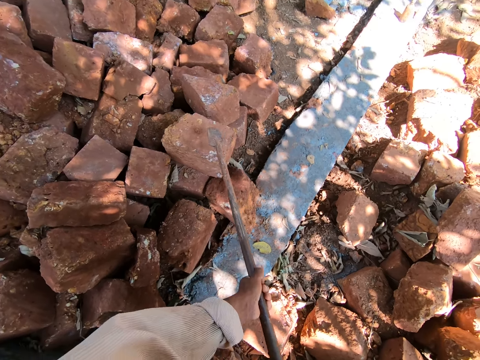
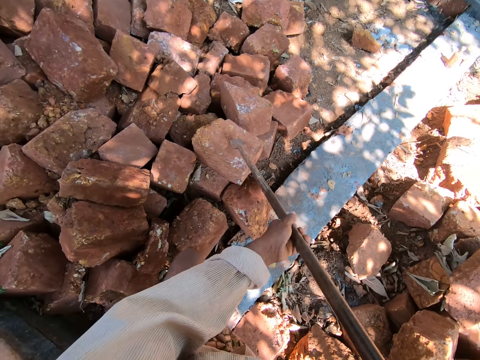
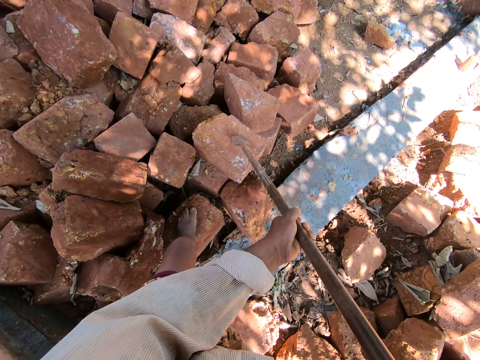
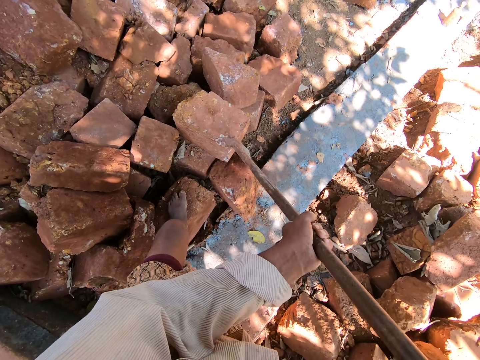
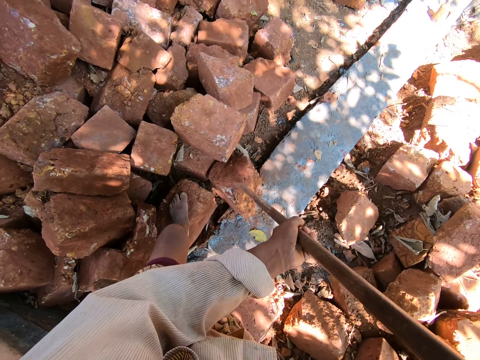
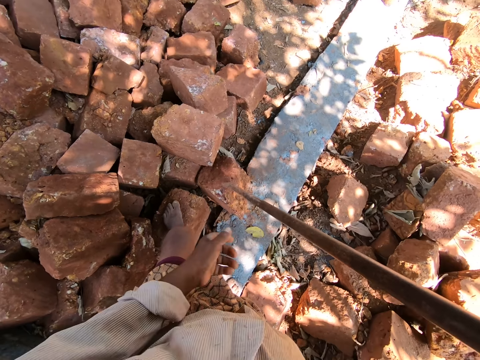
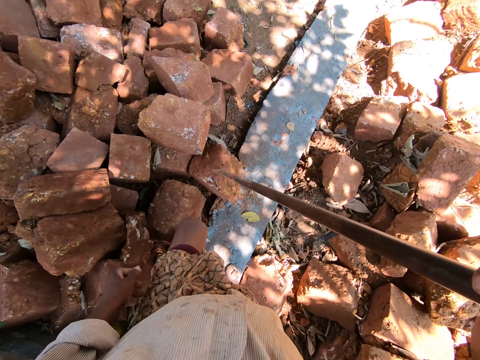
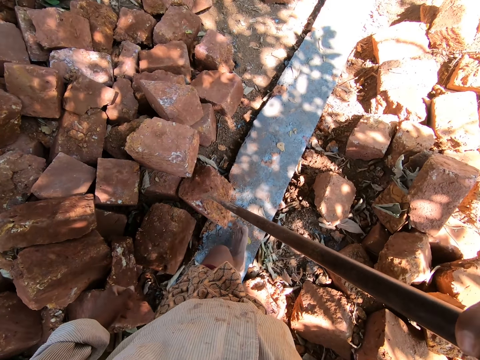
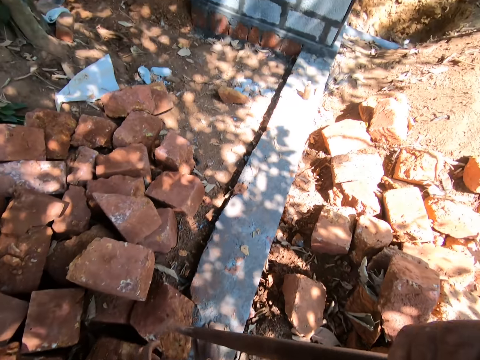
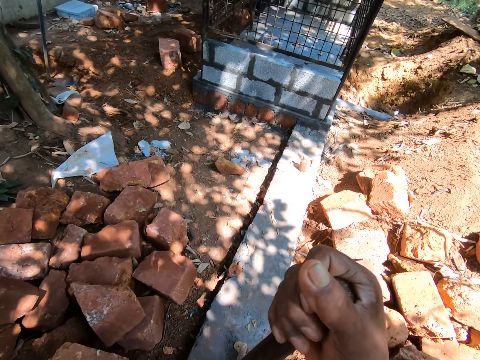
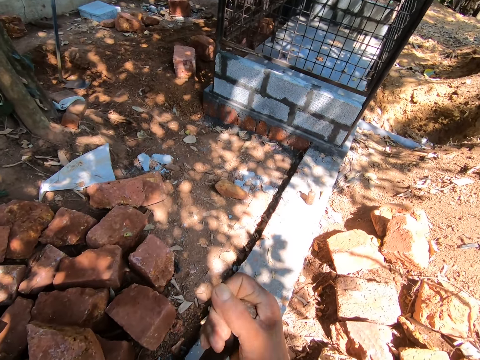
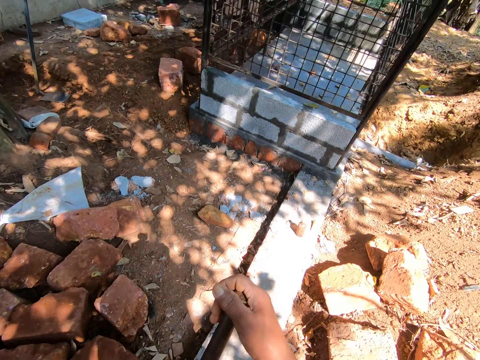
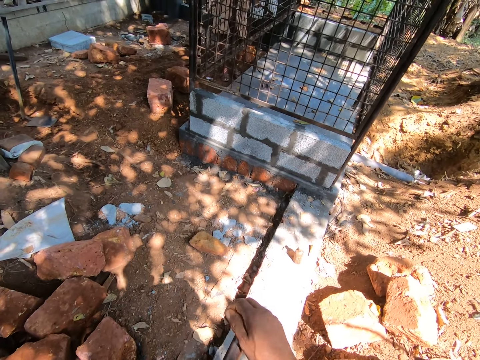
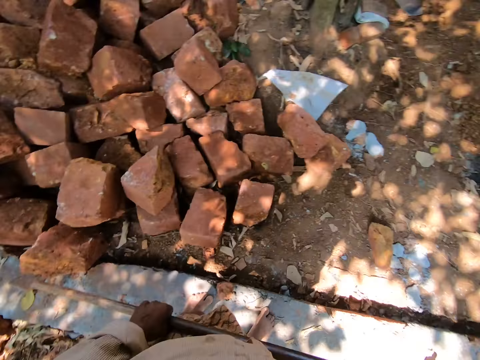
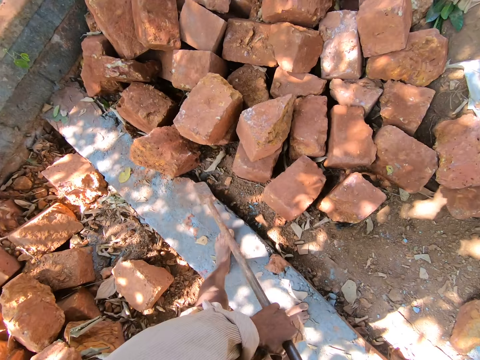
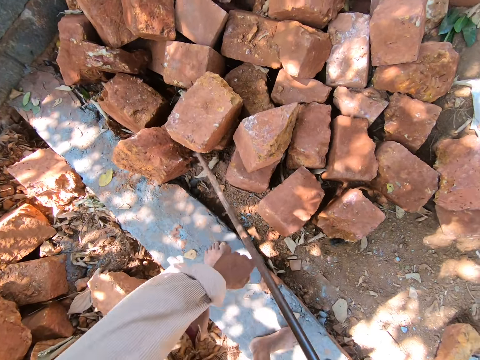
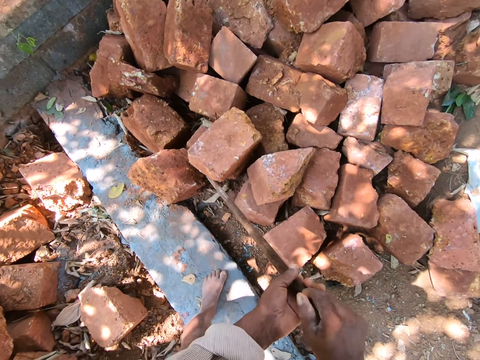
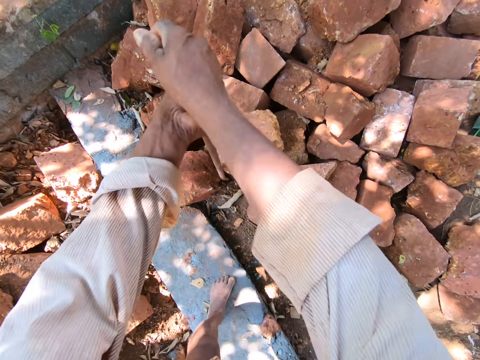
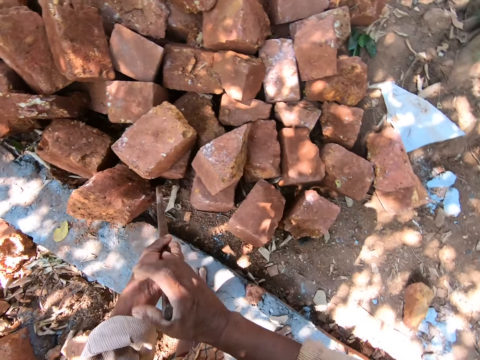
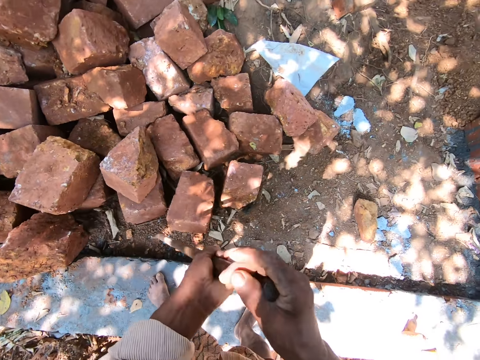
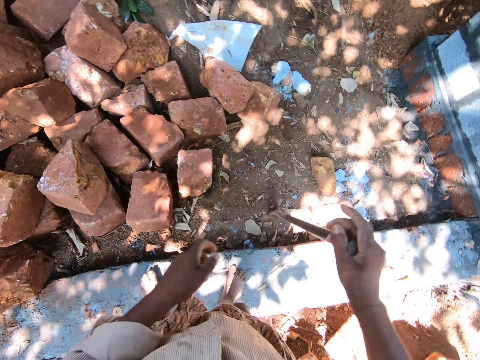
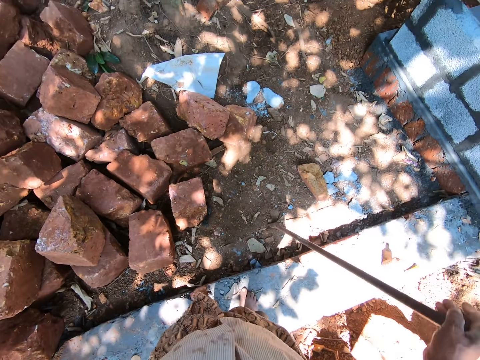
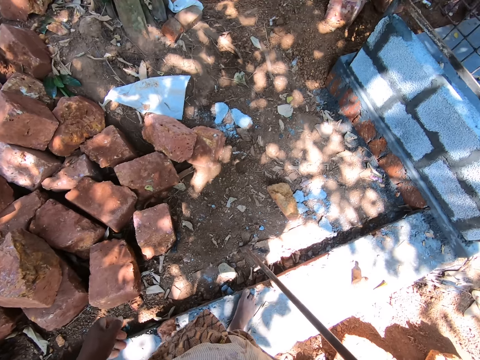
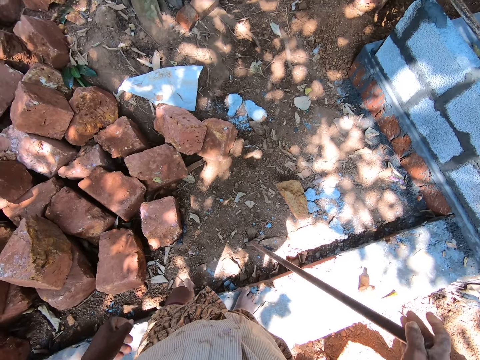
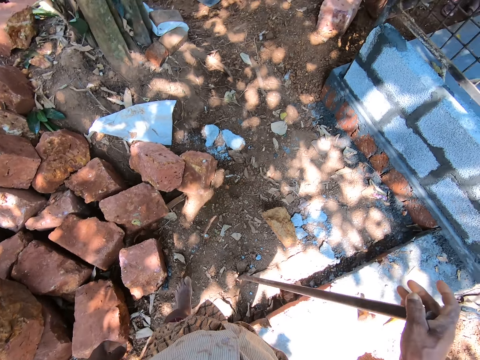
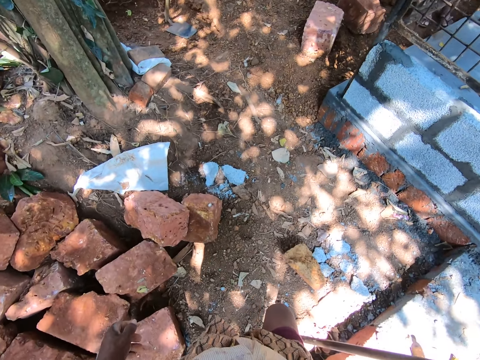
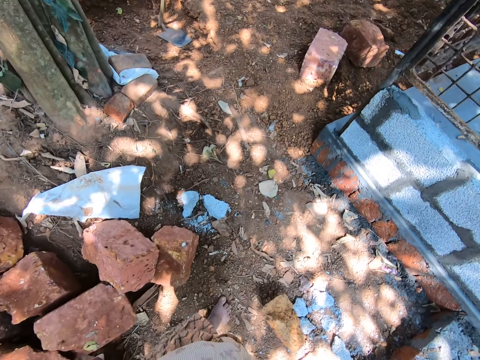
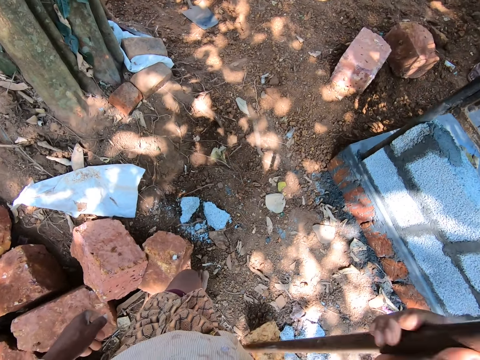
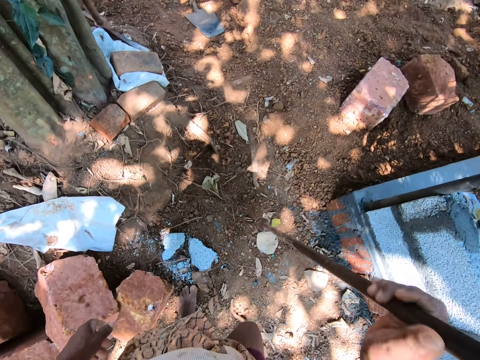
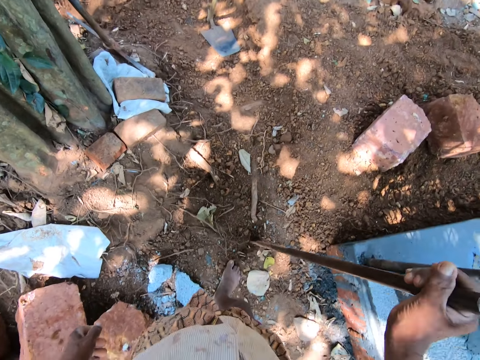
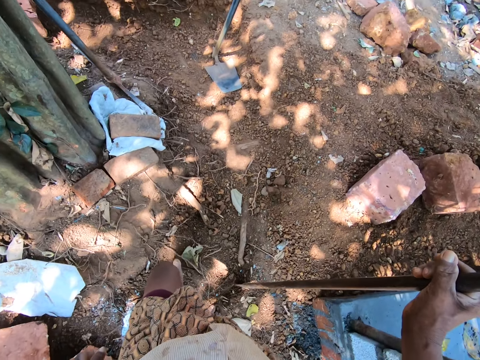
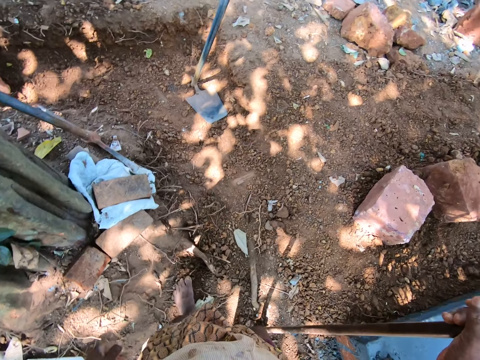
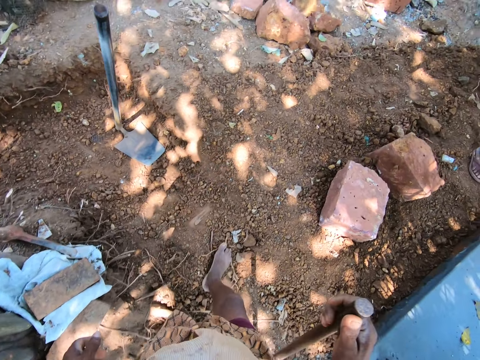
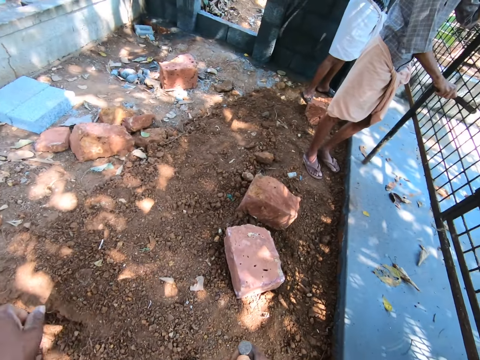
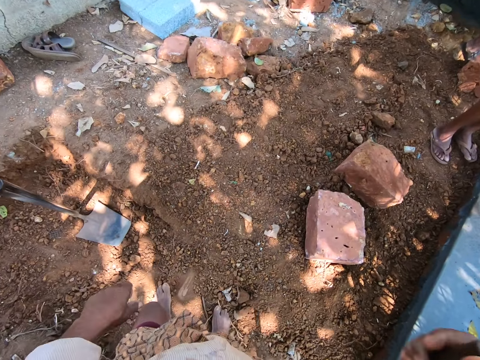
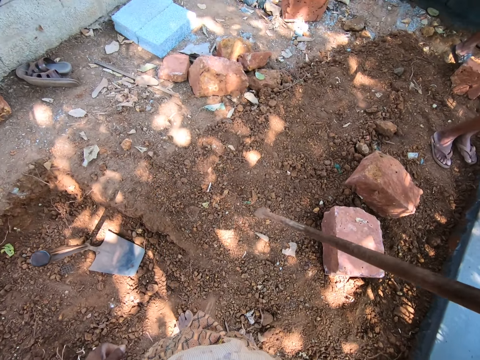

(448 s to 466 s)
The camera wearer looks around. They walk around. They converse with a man. They push a stone with a metal. They walk around. They dialogue with the man.

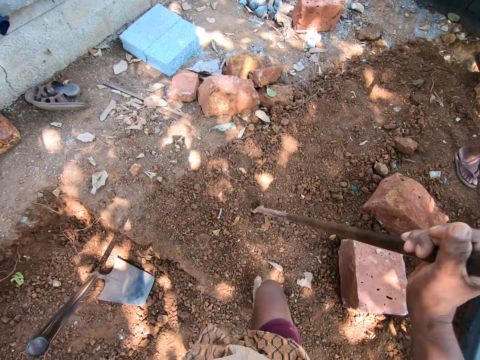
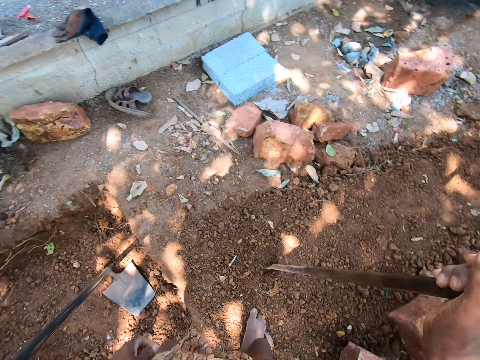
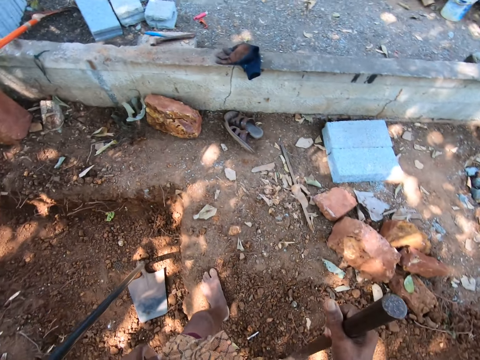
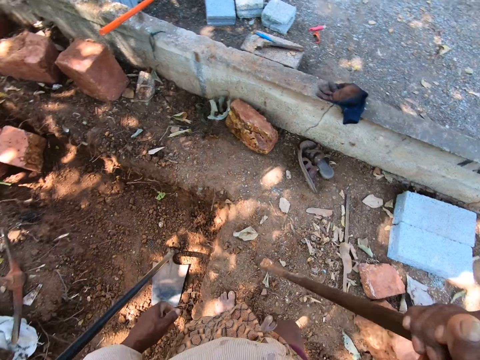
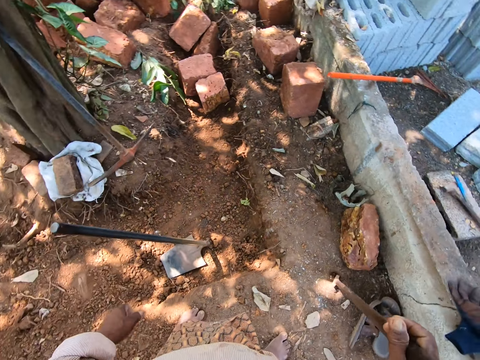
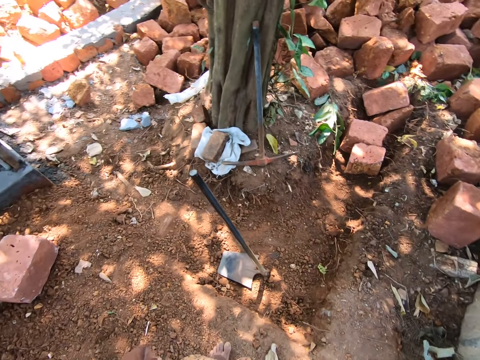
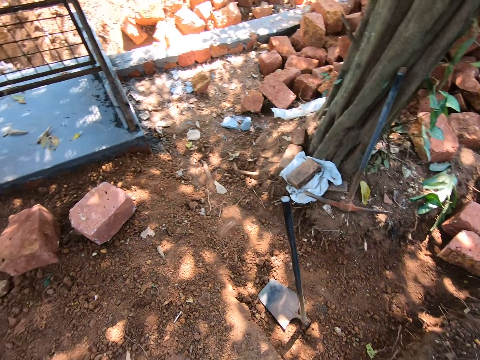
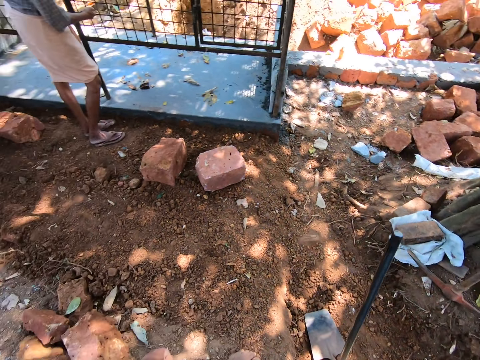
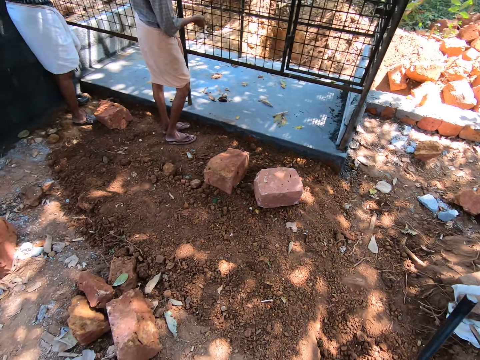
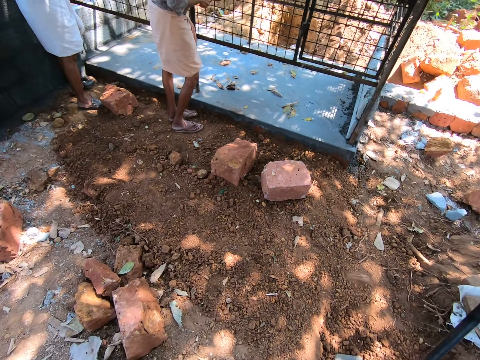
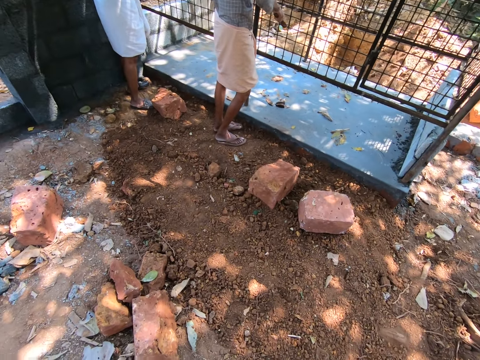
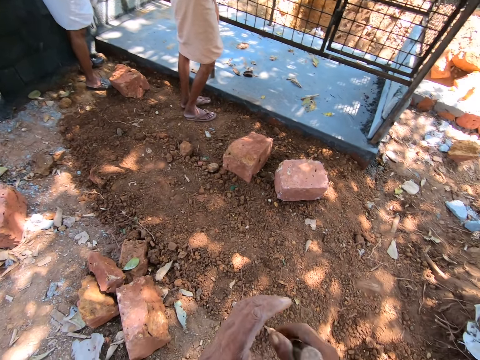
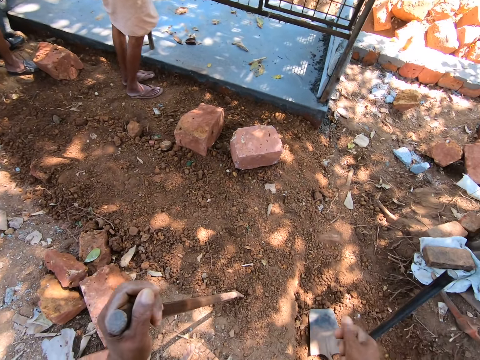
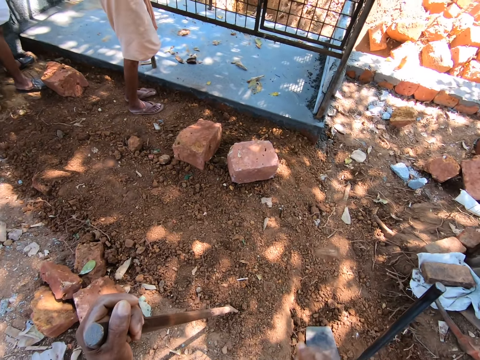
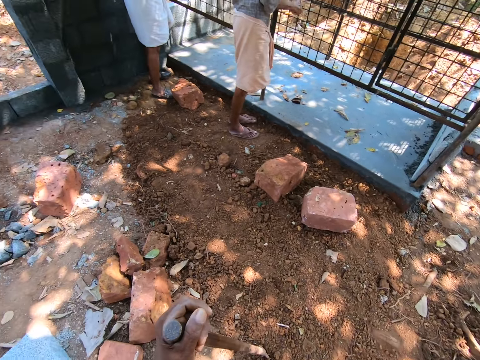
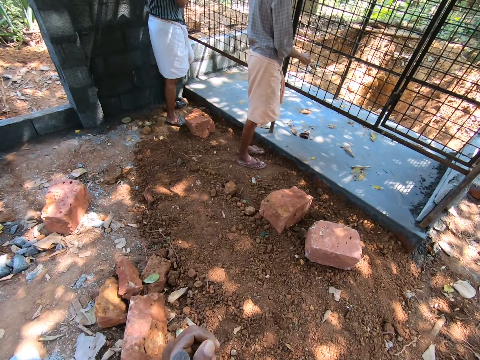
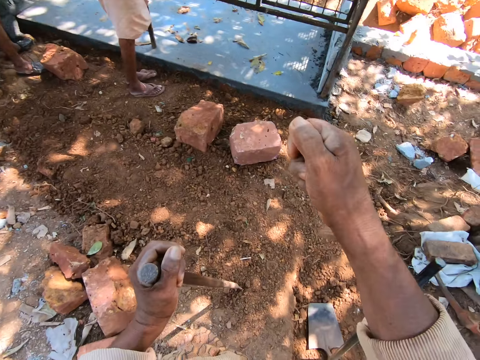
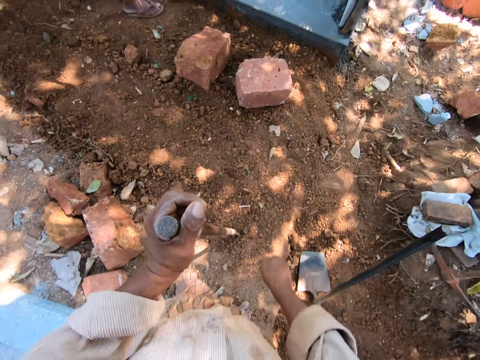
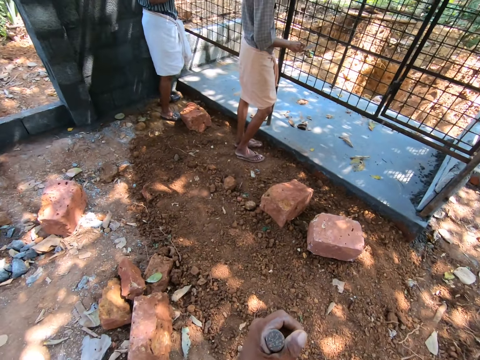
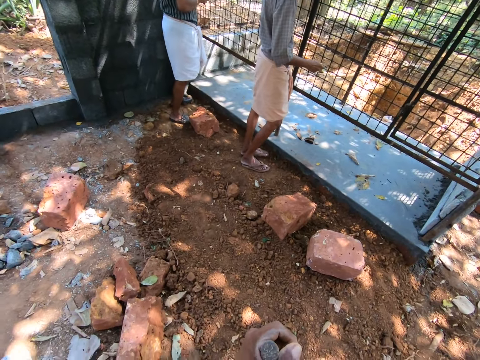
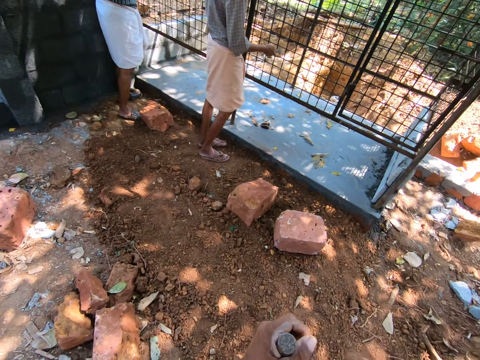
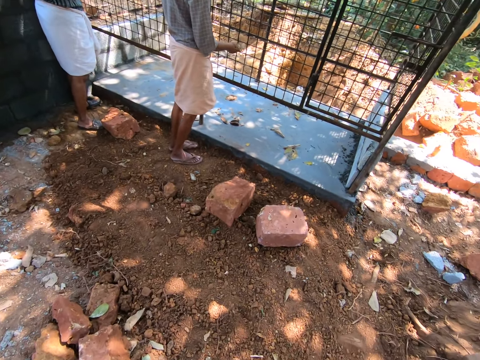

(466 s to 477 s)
The camera wearer looks around. They dialogue with a man. The man scratches a steel store rail with a metal piece in his right hand.
